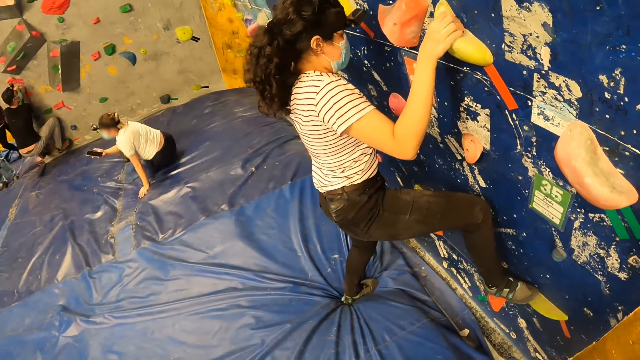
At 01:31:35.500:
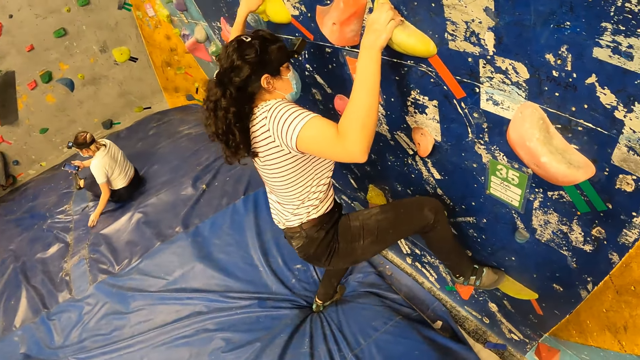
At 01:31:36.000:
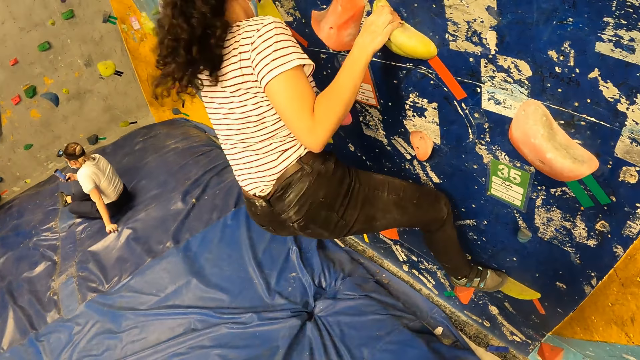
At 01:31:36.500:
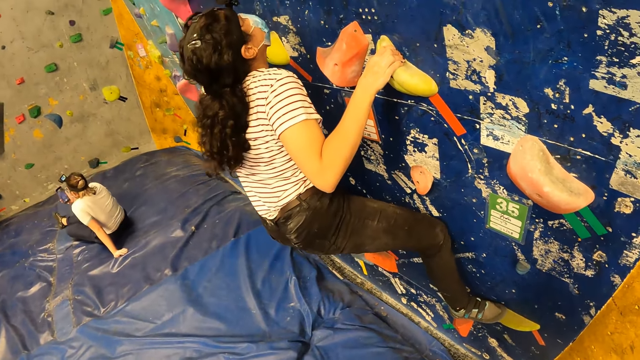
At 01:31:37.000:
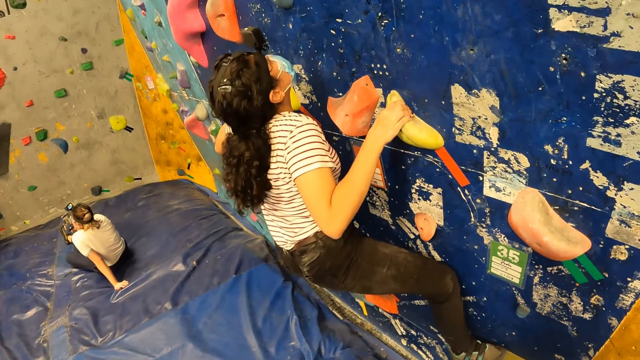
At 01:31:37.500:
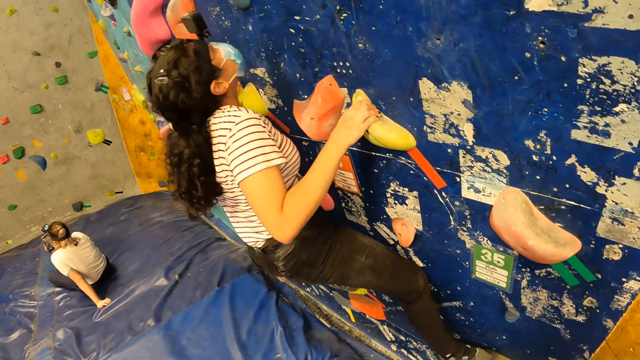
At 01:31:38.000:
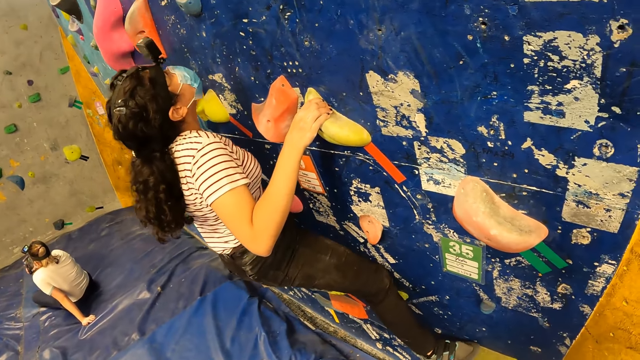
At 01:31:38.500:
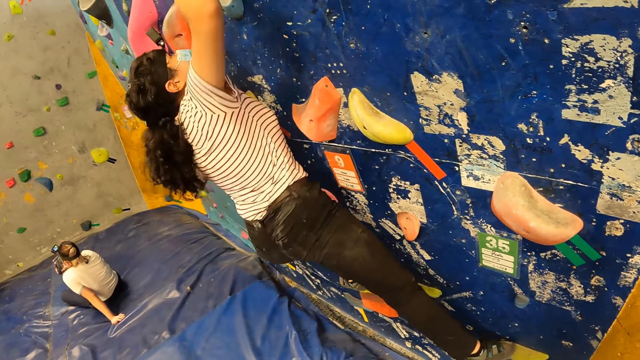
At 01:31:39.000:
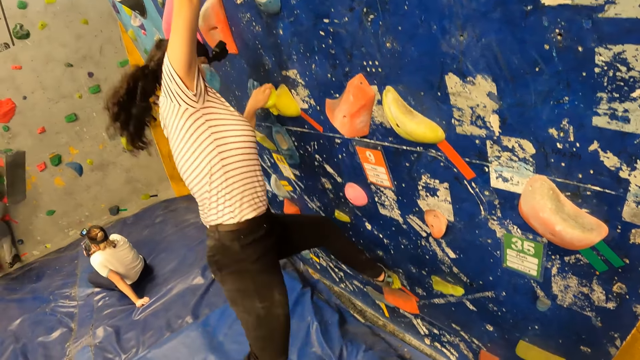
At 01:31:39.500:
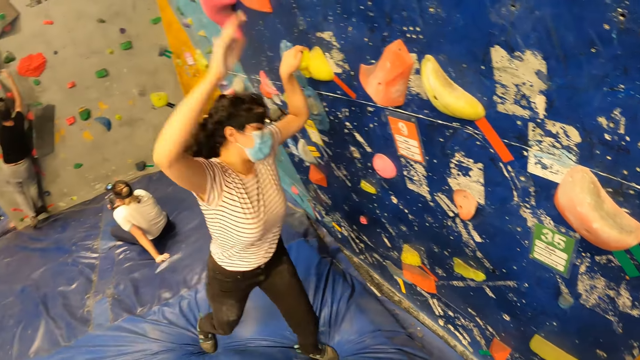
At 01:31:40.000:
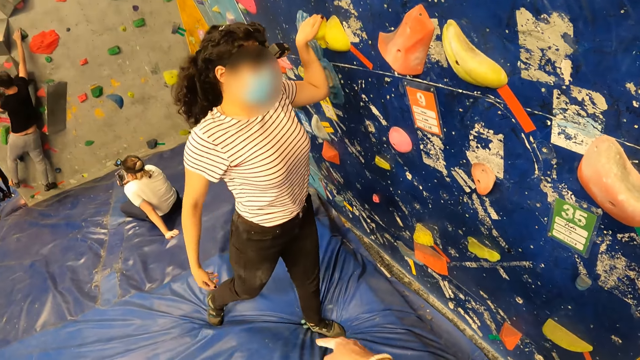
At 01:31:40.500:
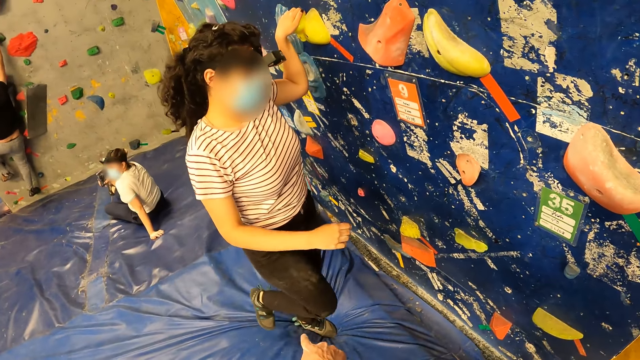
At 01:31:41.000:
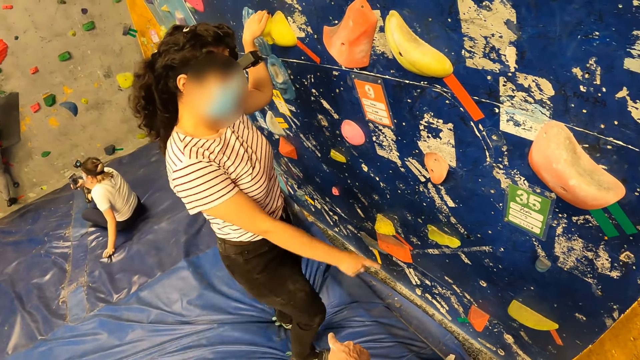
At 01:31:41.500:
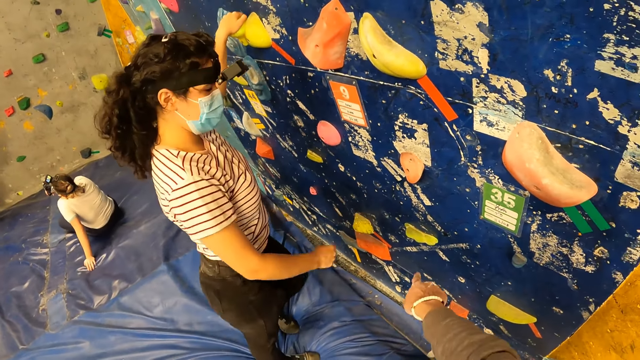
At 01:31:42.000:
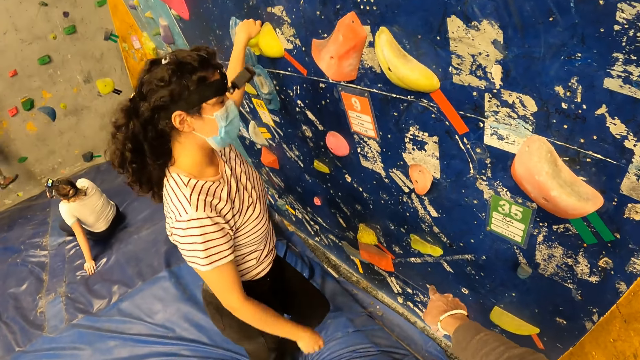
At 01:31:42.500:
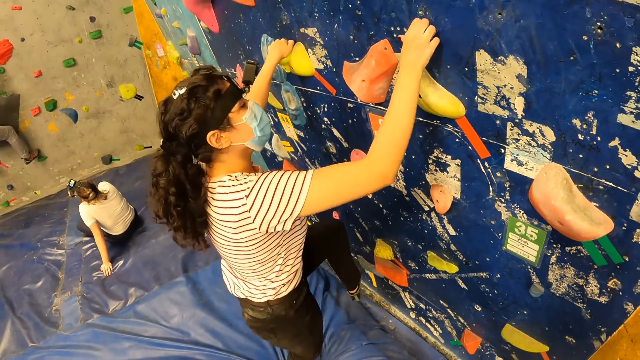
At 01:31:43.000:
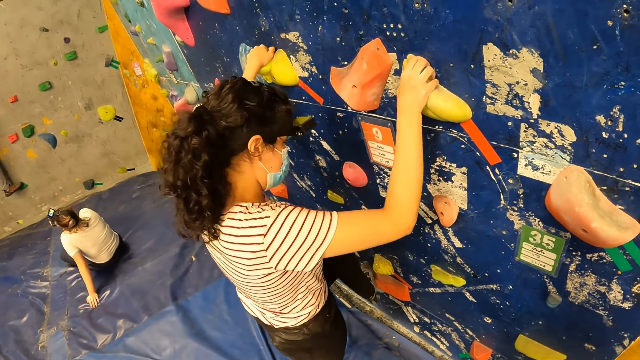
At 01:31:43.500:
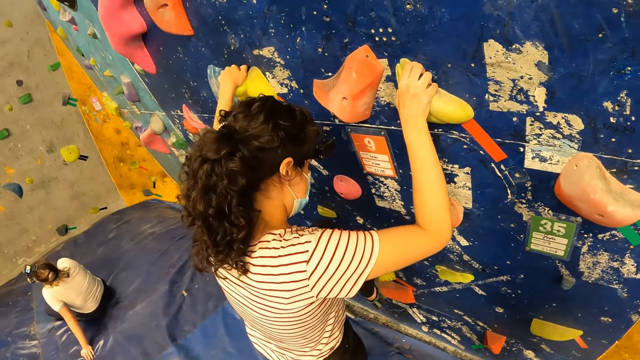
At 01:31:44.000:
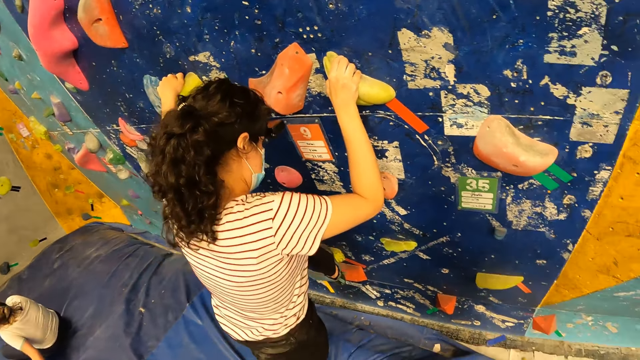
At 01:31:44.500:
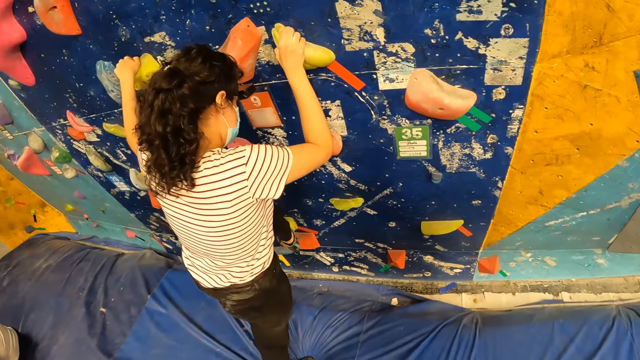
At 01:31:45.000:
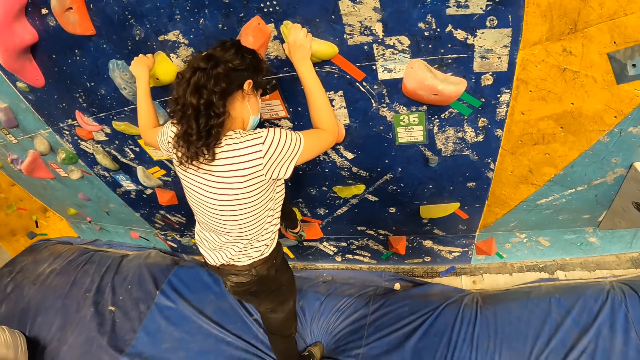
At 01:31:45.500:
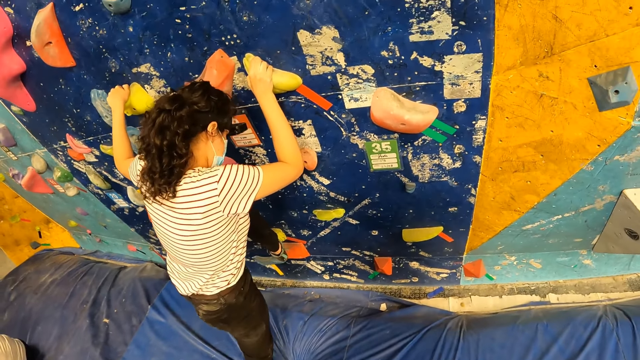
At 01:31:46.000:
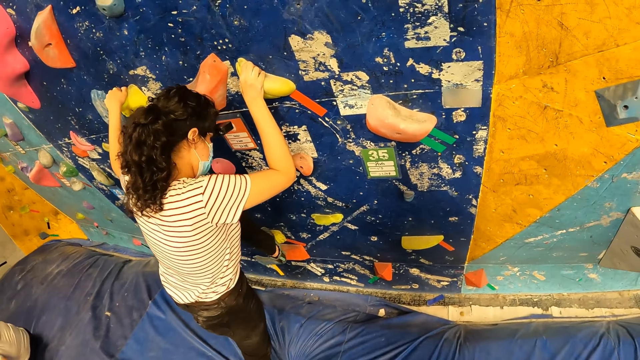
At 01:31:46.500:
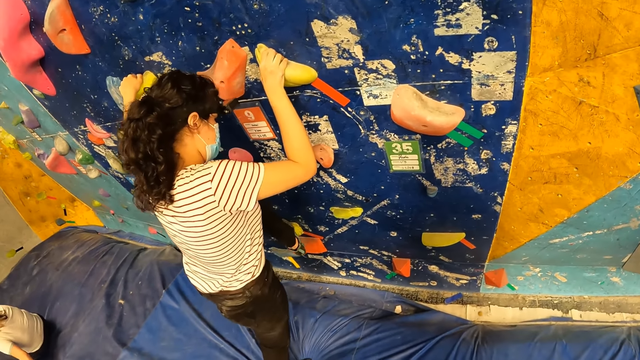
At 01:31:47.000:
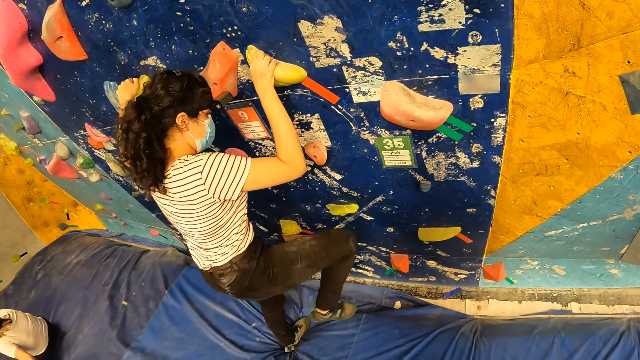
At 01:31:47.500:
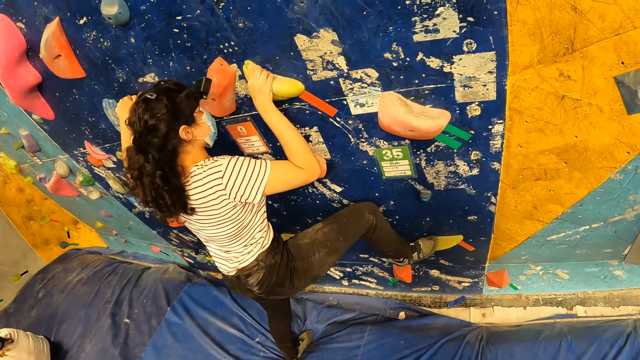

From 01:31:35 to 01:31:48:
A woman operates a mobile device with her right hand. The woman climbs the wall. The woman jumps down the wall. The camera wearer talks to the woman. The woman climbs the wall.

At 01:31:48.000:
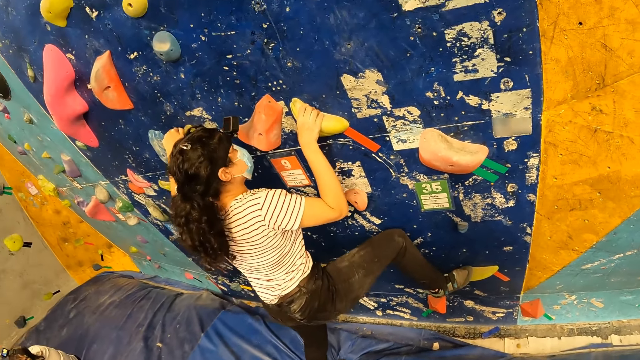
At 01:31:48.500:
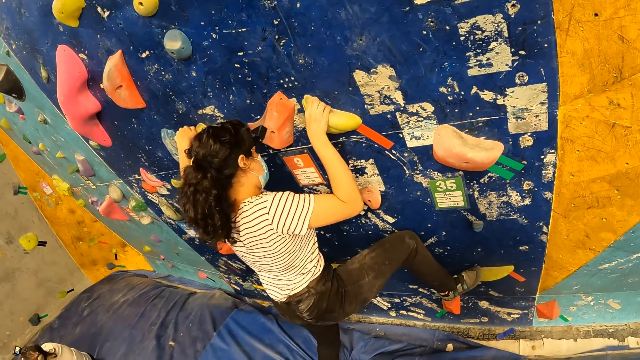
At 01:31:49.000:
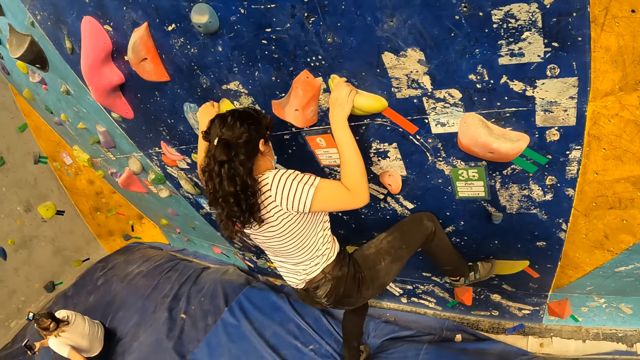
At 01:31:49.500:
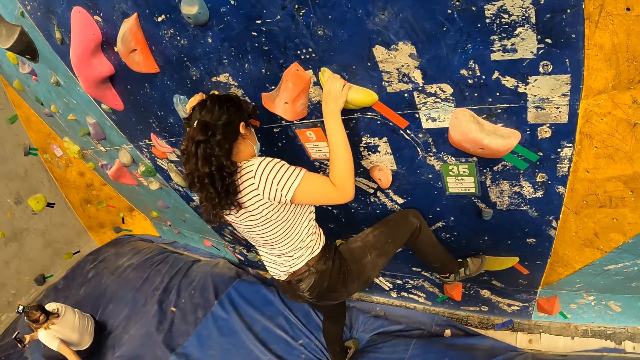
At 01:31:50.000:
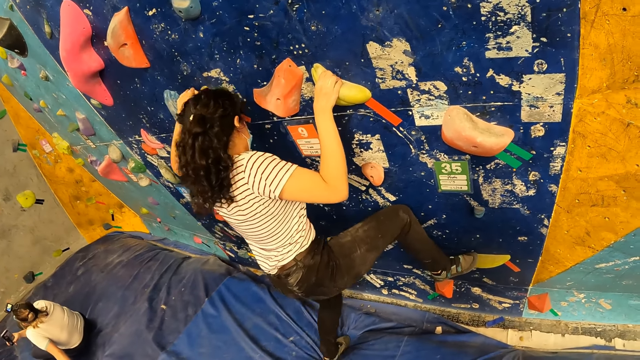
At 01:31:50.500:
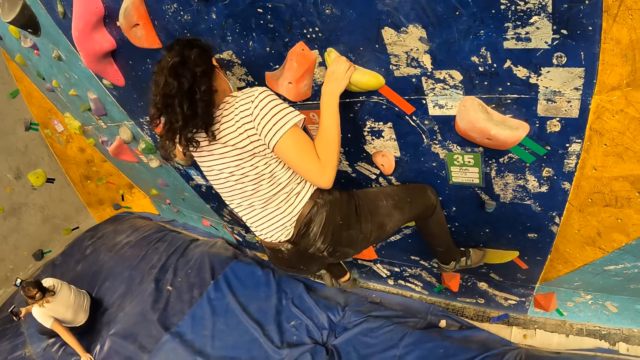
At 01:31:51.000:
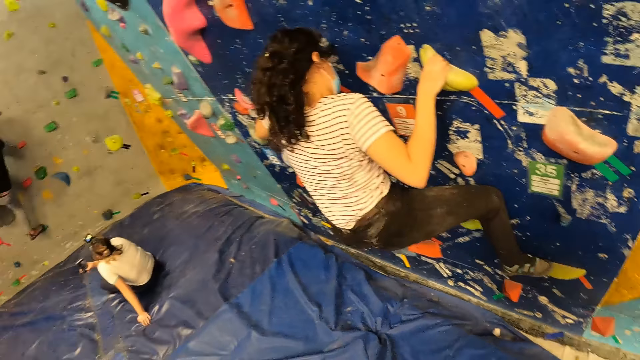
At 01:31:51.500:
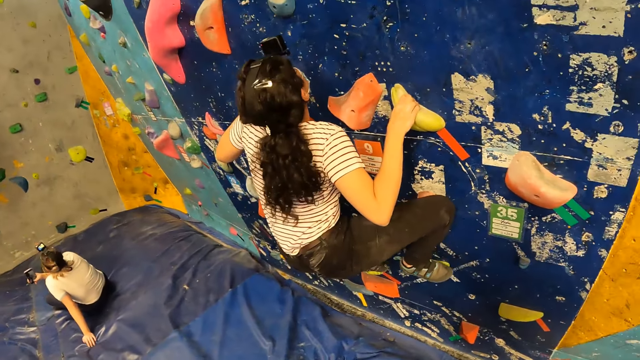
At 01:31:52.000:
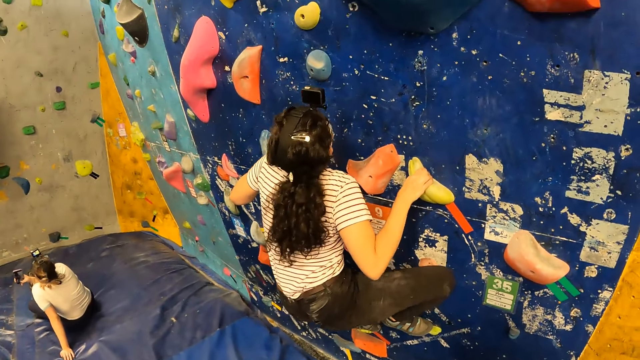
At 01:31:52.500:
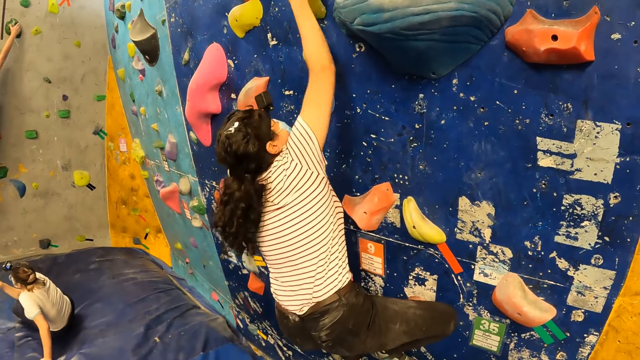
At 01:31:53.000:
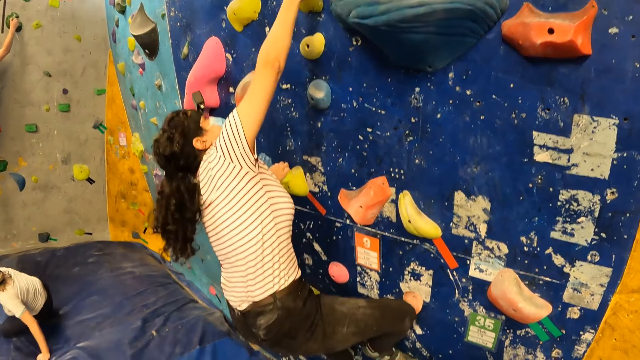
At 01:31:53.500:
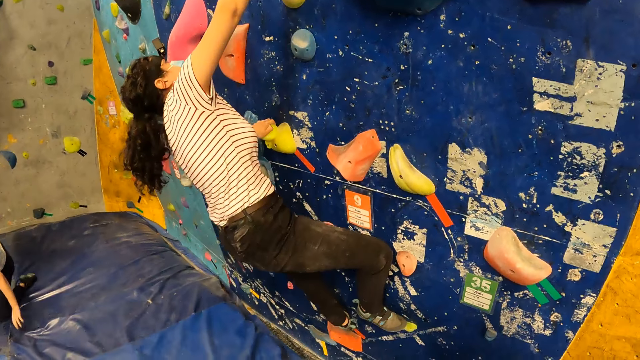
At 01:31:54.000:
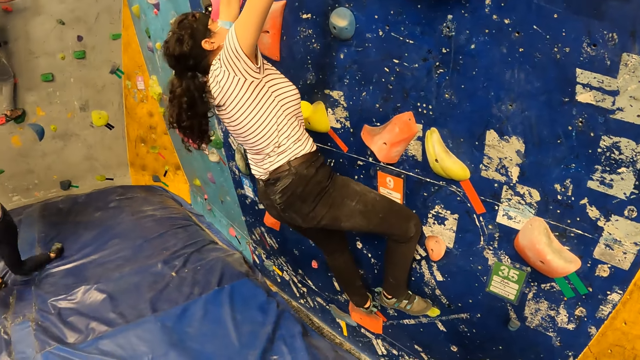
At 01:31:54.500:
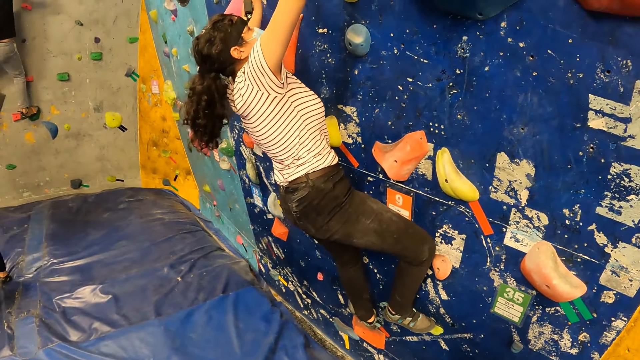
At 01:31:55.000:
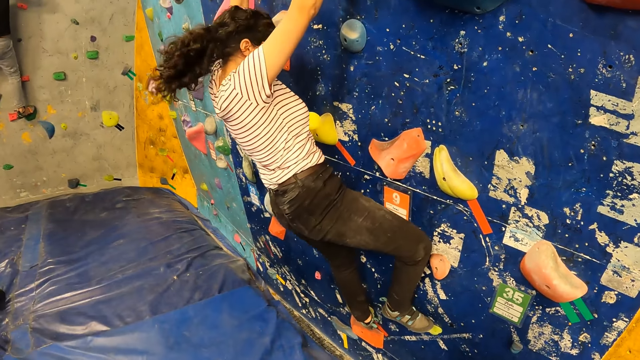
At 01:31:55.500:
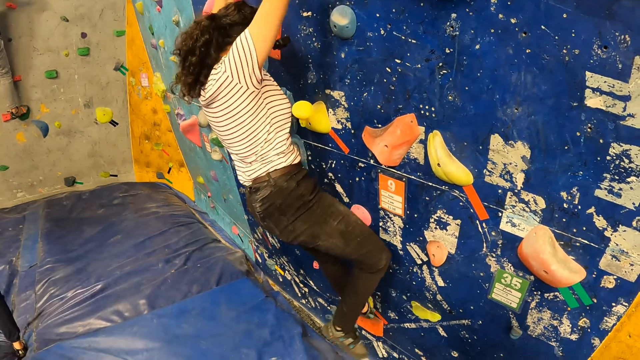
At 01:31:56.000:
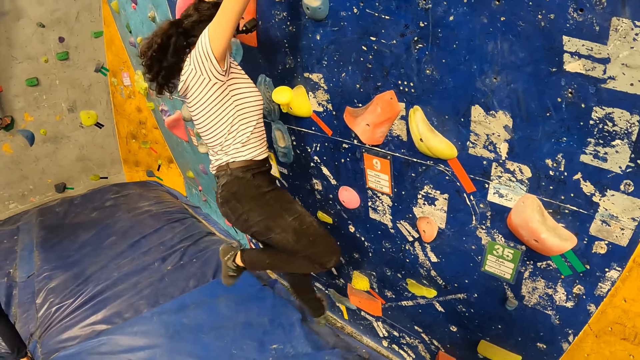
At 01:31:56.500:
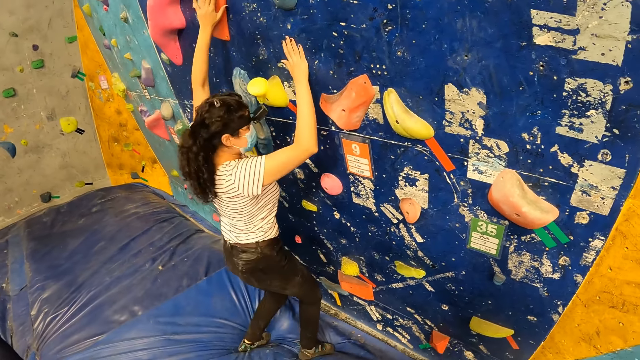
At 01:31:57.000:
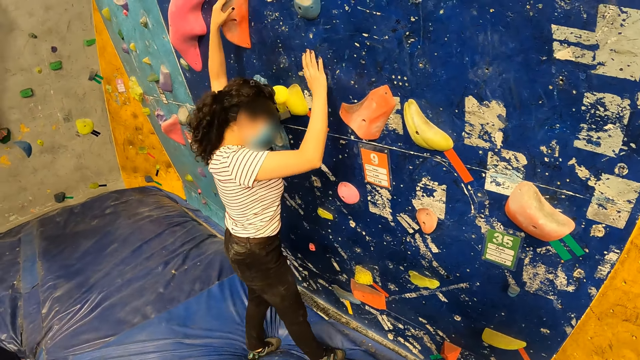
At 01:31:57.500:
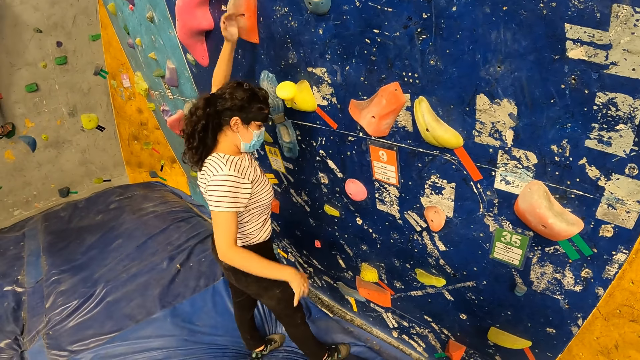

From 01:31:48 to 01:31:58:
The camera wearer jumps down the wall.
